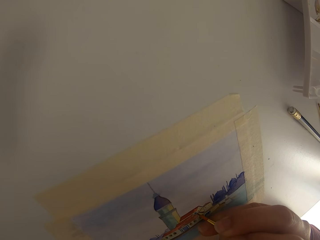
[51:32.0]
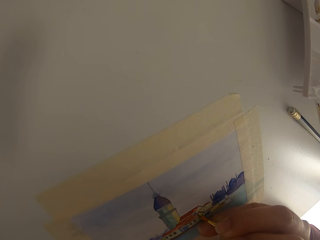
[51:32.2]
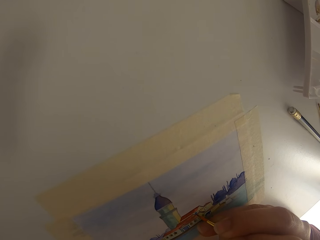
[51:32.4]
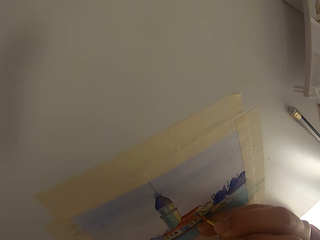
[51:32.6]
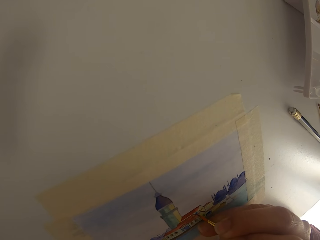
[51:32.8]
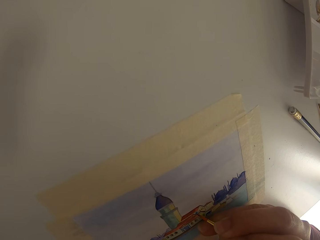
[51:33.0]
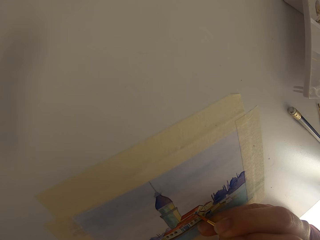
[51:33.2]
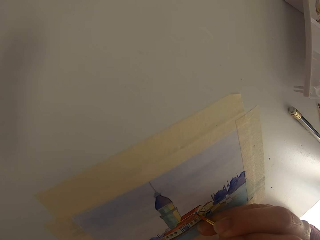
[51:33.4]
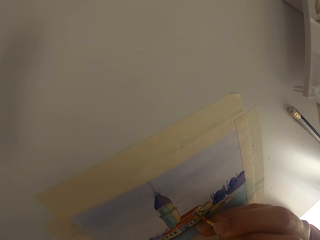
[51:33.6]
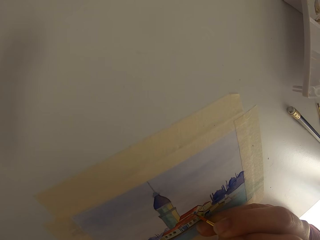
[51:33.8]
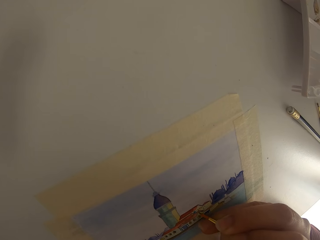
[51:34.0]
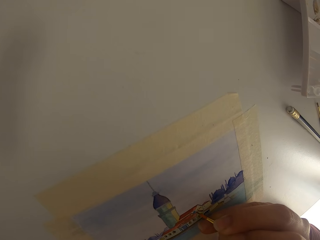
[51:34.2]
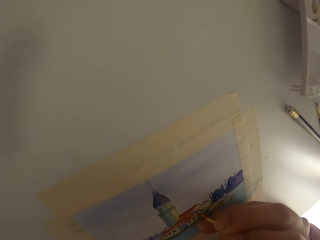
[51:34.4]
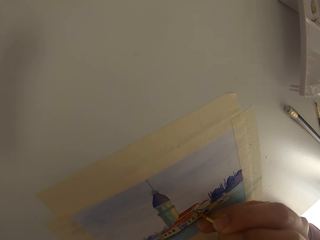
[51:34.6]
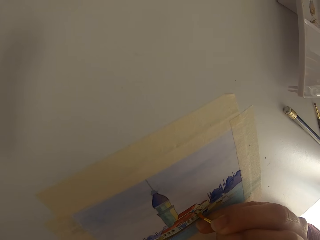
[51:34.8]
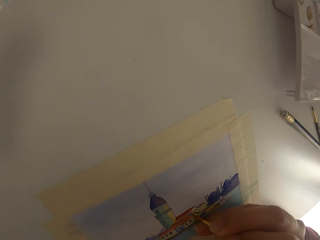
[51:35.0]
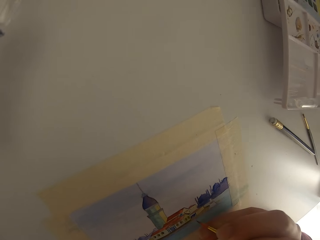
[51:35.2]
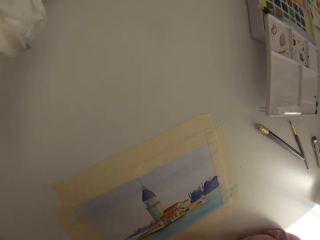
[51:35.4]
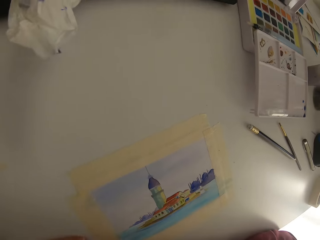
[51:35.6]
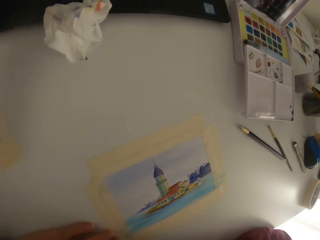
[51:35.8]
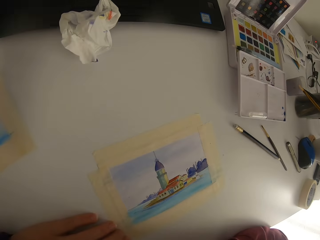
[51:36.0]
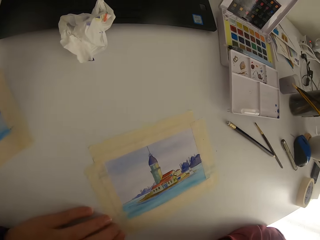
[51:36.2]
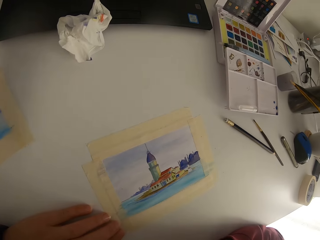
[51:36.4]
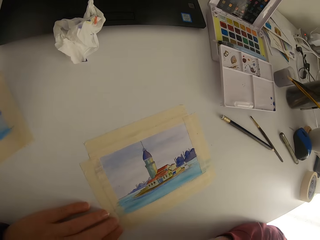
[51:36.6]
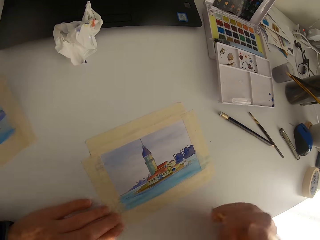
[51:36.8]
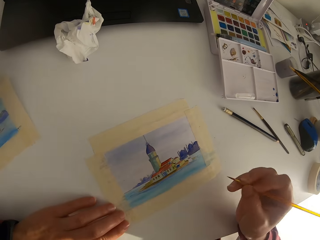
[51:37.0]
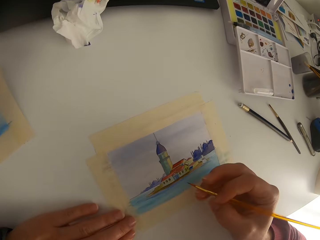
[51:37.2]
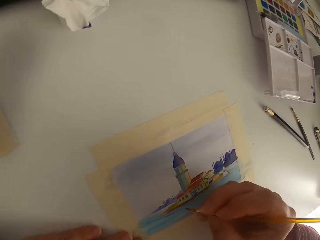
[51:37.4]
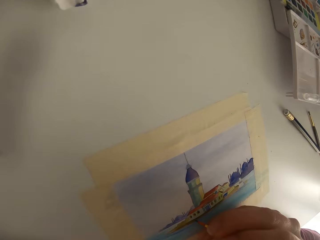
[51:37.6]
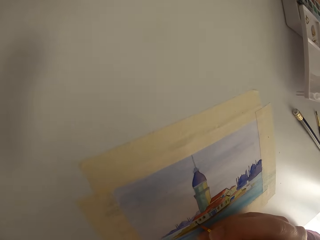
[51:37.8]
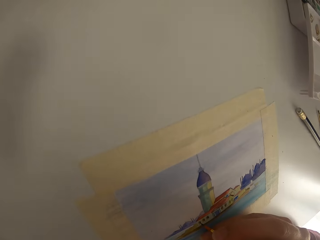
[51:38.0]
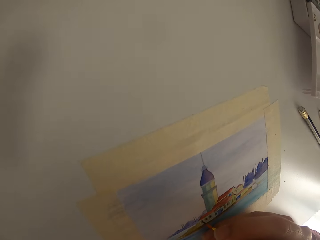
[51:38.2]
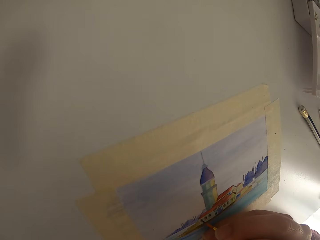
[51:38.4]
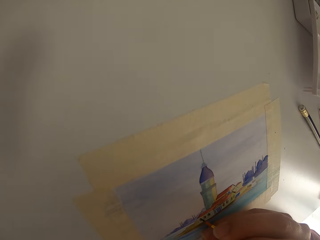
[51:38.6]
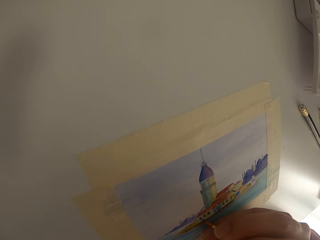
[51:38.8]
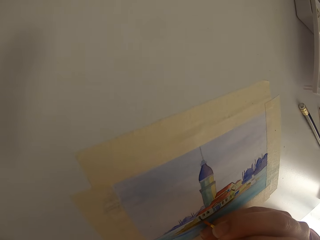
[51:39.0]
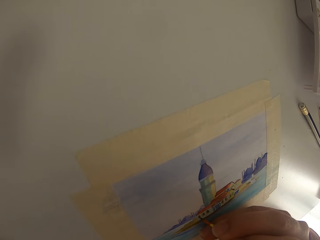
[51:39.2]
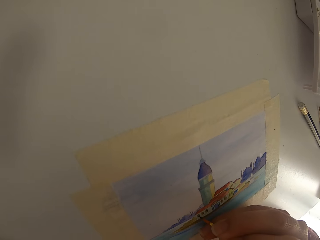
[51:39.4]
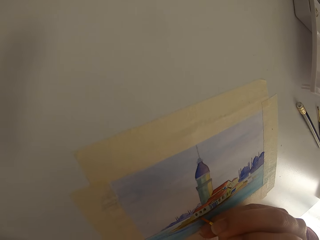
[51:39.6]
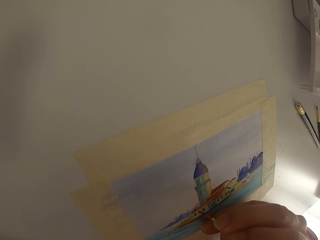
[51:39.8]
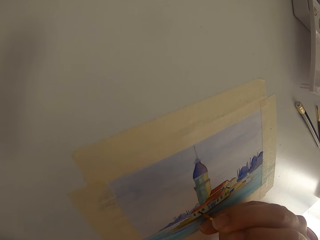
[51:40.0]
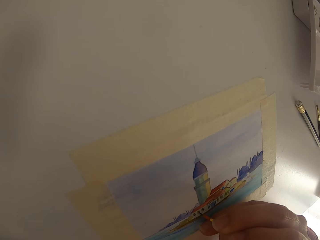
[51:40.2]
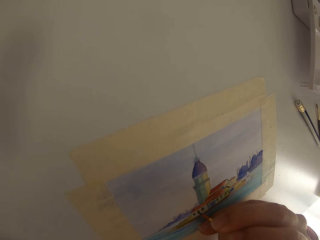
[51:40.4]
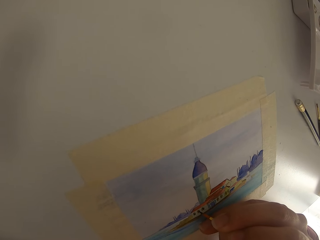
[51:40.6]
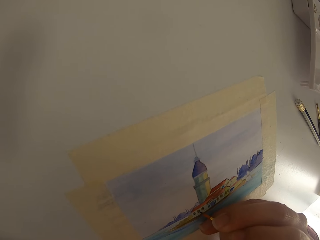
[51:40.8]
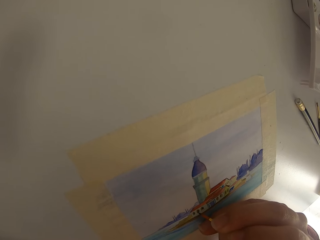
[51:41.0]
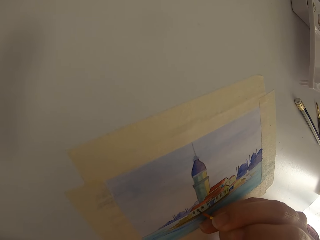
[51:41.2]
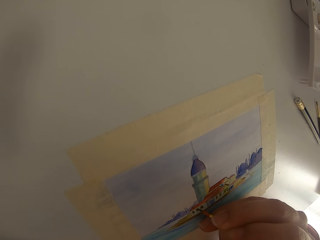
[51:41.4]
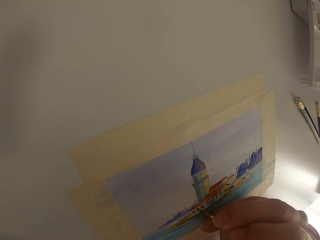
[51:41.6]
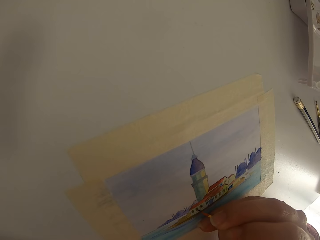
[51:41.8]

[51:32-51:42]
The camera wearer paints on the paper. They pause painting.

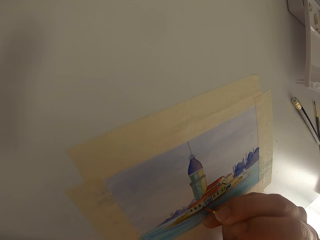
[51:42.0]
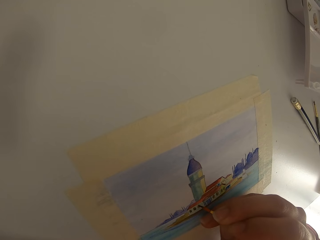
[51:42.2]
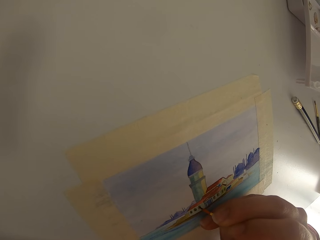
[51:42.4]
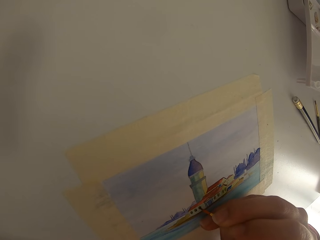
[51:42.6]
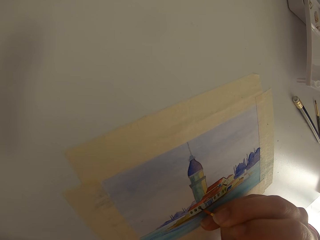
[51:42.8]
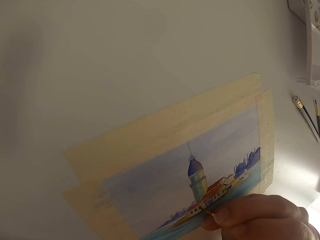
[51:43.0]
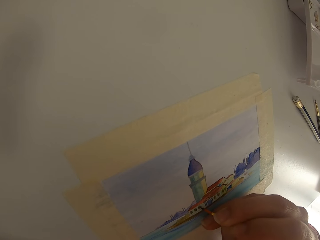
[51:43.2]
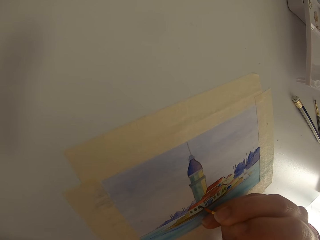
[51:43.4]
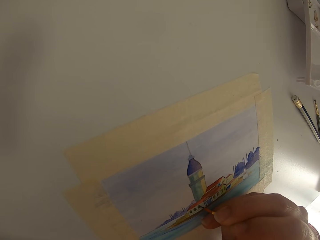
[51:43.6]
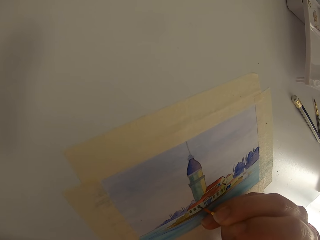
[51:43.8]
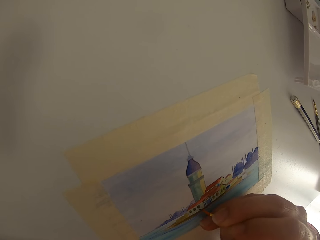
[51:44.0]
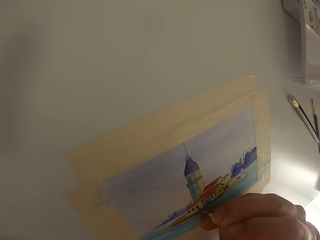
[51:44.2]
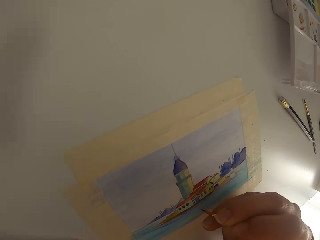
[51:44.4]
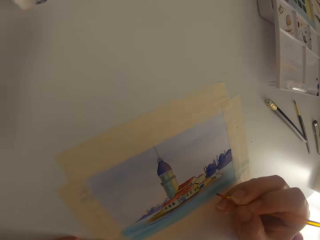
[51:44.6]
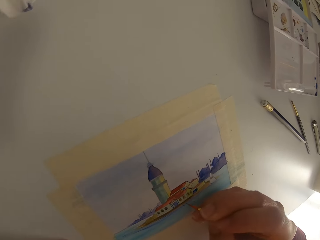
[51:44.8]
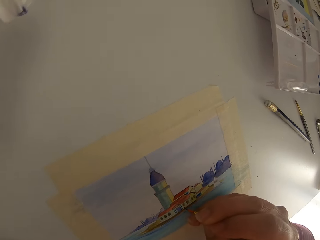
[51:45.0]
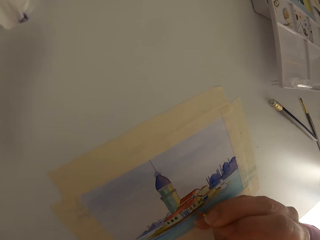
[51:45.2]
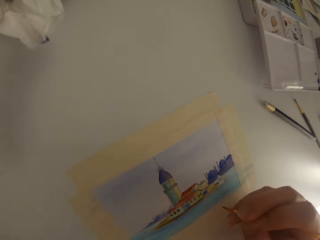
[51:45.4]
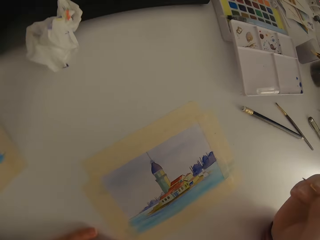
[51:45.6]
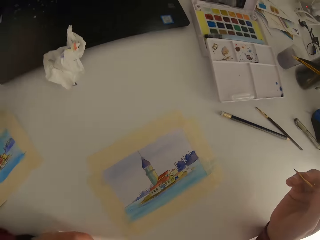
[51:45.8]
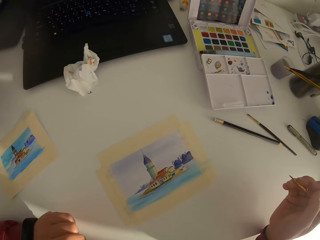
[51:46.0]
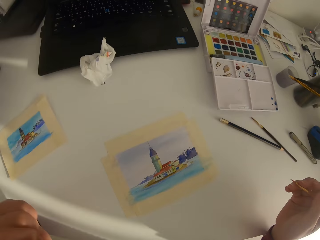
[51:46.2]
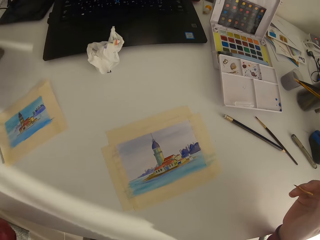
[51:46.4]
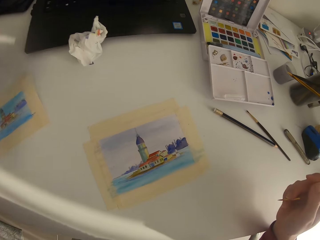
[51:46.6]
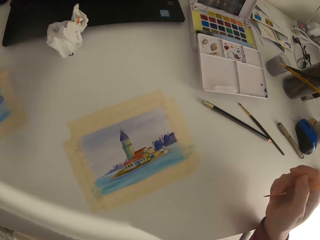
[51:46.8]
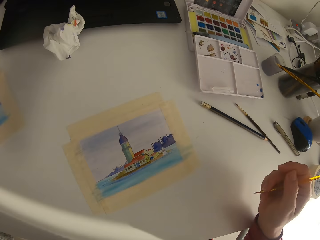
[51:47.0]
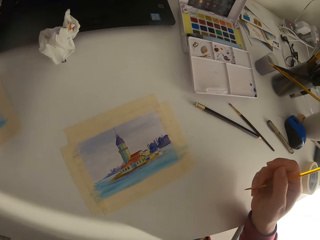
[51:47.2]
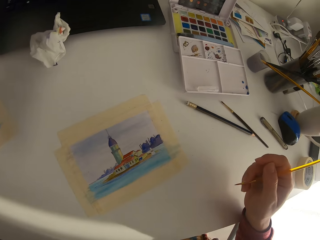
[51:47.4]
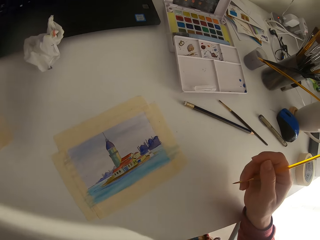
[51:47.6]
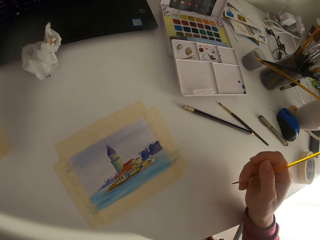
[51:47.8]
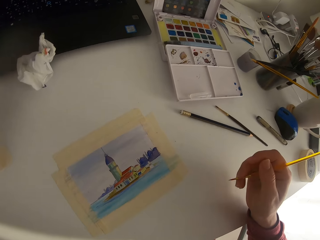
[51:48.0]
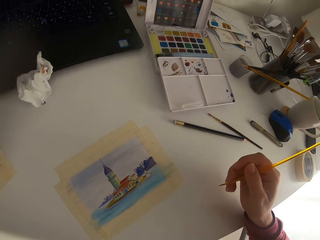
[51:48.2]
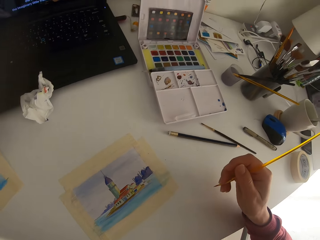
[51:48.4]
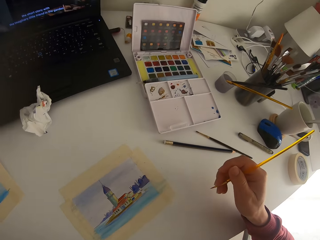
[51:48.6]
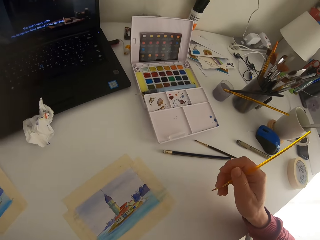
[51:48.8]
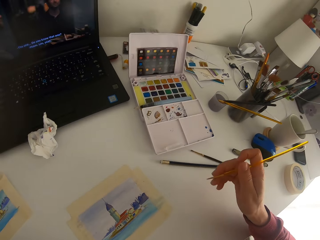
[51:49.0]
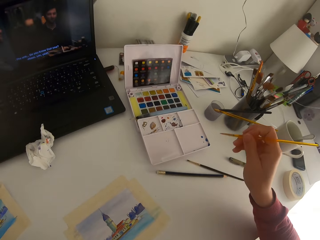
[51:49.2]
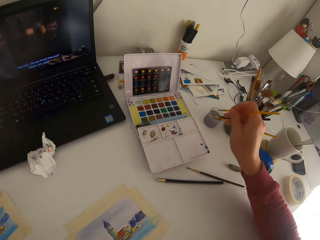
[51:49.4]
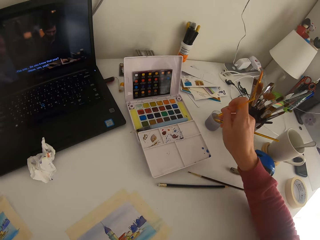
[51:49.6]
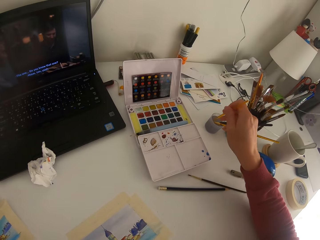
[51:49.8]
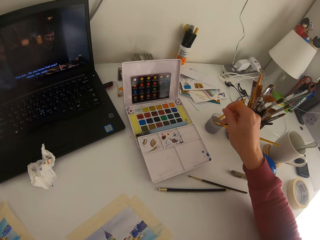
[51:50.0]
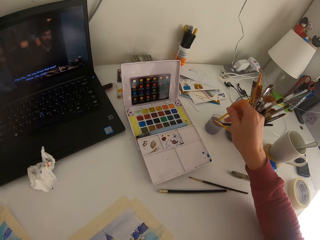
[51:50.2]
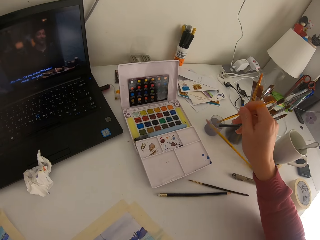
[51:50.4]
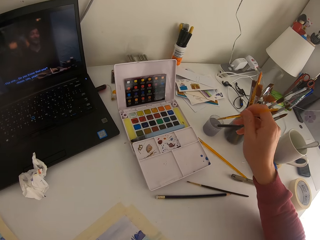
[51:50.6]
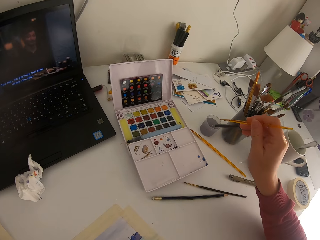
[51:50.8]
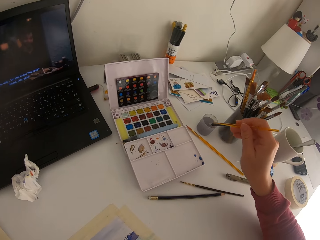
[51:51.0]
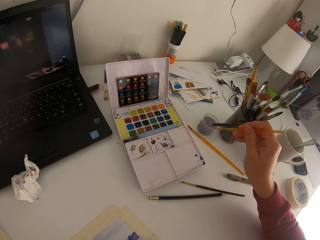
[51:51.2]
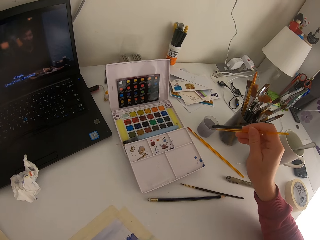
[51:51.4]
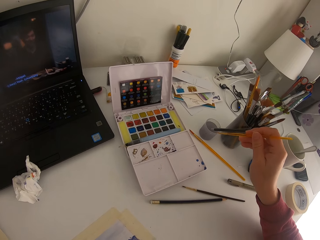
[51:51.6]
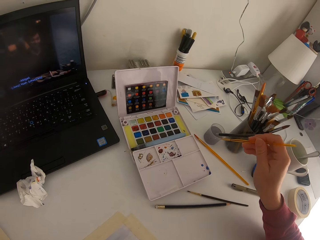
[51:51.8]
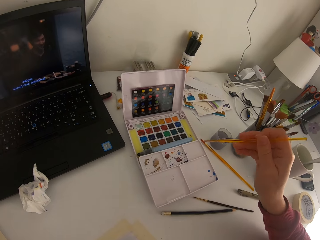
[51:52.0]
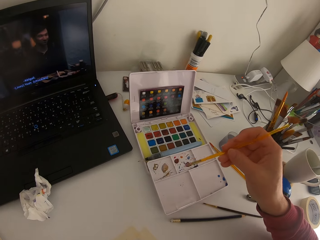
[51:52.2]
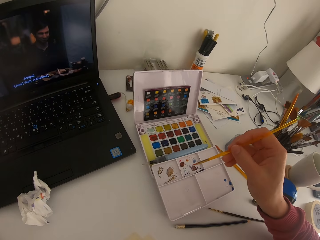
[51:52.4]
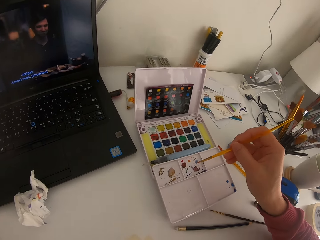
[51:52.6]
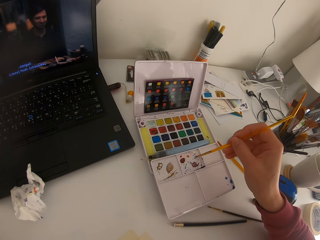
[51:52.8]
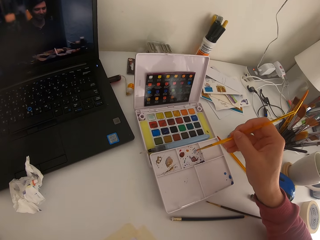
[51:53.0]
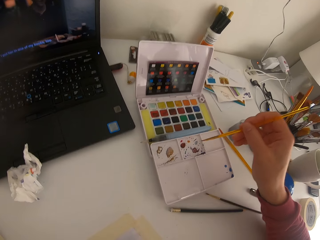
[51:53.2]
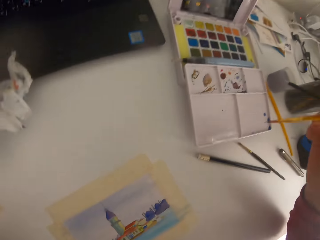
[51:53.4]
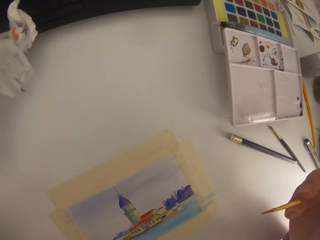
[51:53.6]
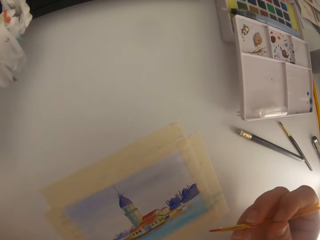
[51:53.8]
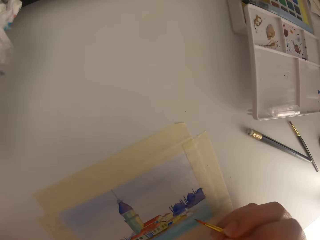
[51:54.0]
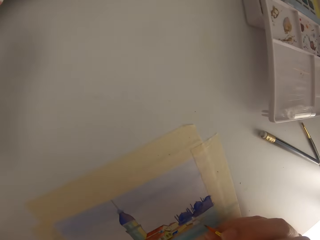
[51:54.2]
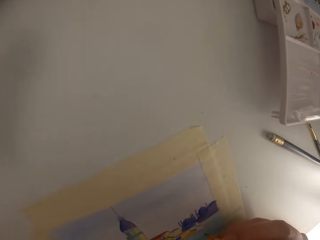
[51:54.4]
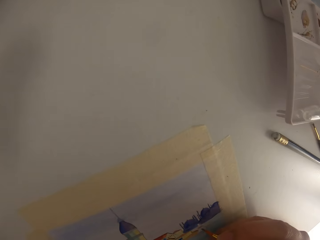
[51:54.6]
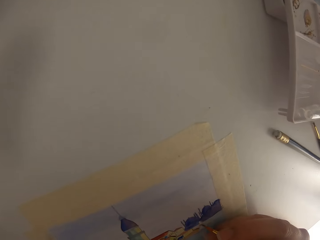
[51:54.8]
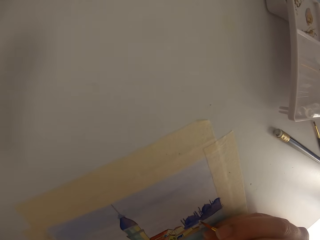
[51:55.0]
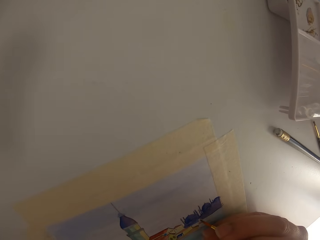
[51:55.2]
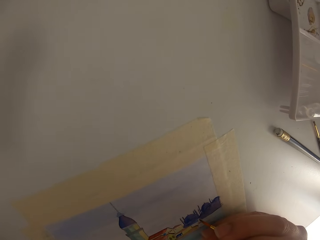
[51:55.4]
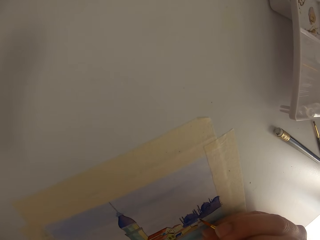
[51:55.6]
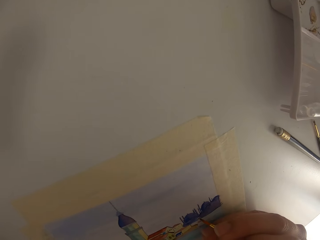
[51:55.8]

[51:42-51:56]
The camera wearer paints on the paper. They pause painting. They dip the paint brush in the ink. They wipe the paint brush on the ink can. They paint on the paint palette.
